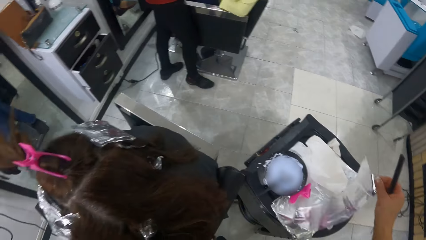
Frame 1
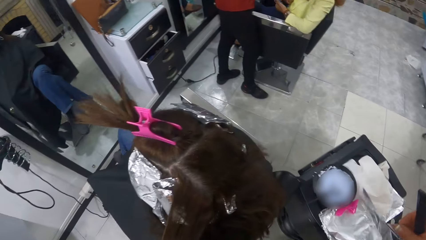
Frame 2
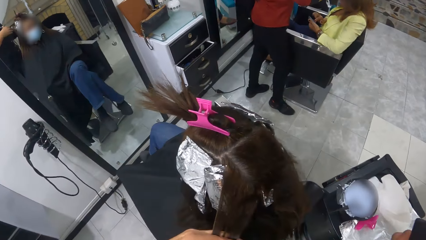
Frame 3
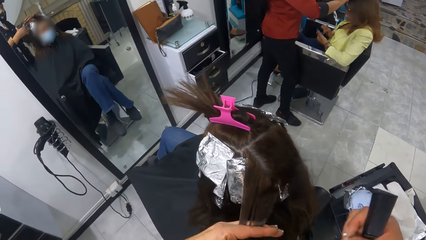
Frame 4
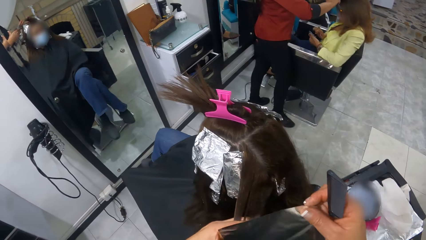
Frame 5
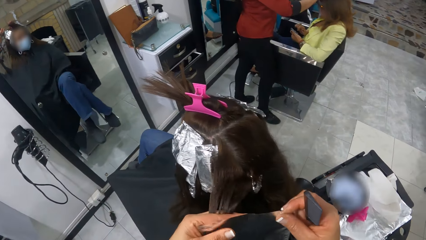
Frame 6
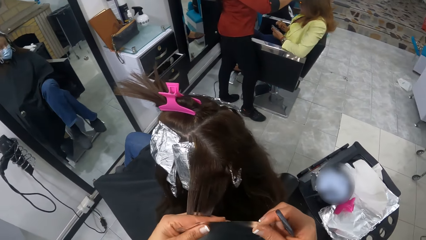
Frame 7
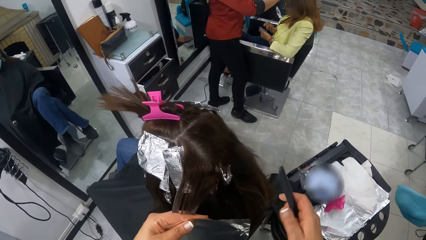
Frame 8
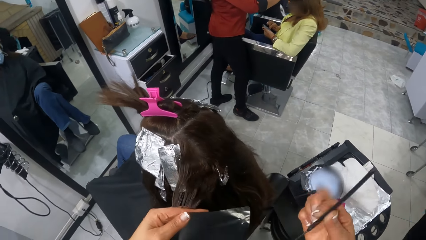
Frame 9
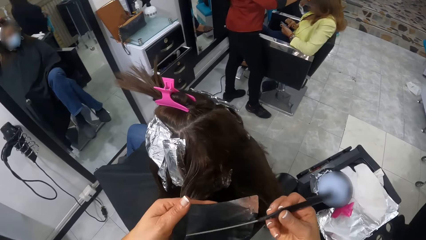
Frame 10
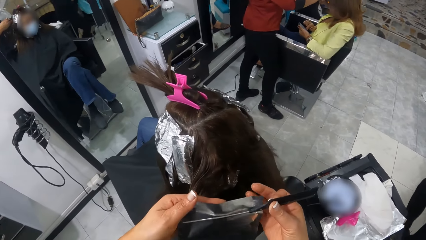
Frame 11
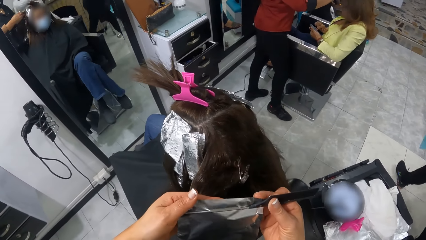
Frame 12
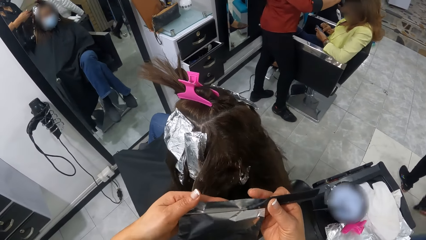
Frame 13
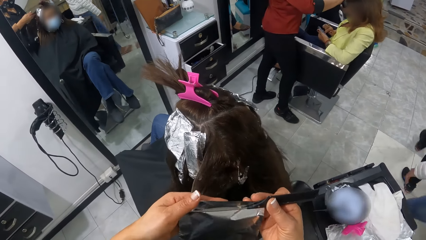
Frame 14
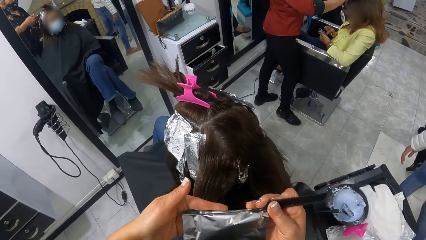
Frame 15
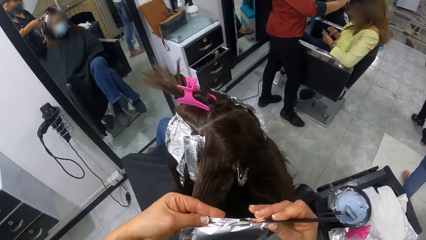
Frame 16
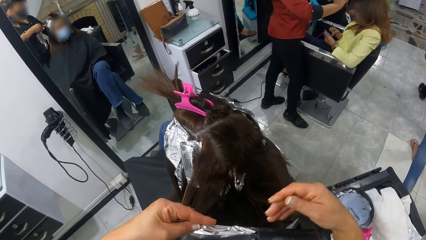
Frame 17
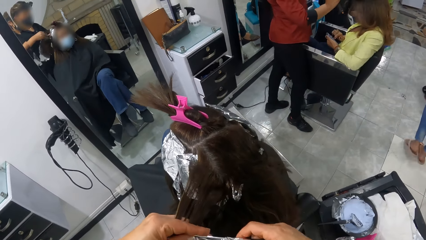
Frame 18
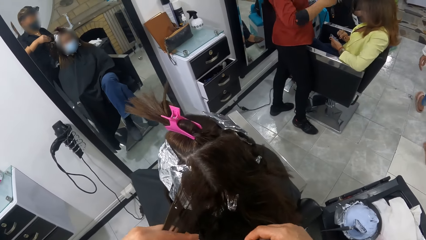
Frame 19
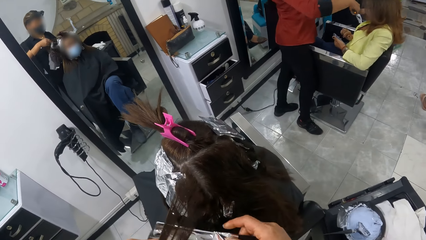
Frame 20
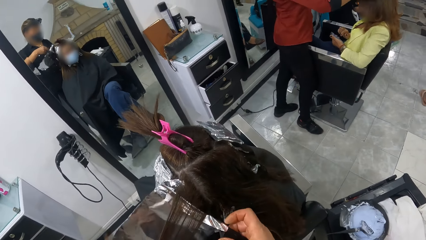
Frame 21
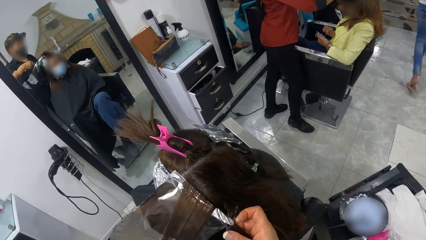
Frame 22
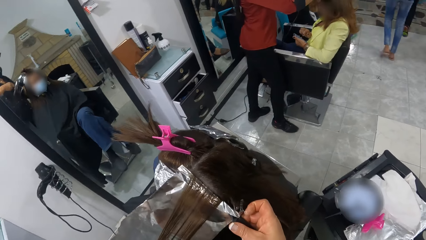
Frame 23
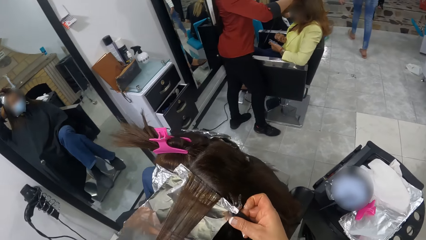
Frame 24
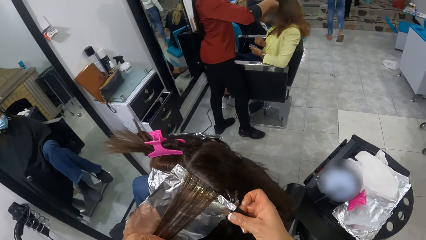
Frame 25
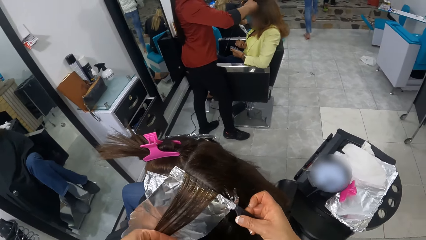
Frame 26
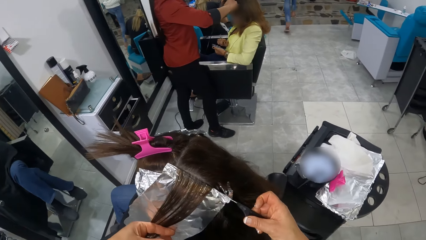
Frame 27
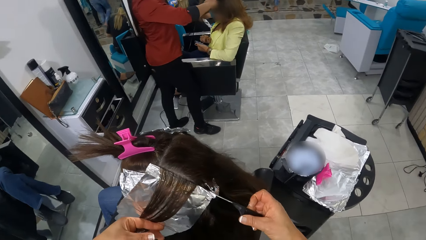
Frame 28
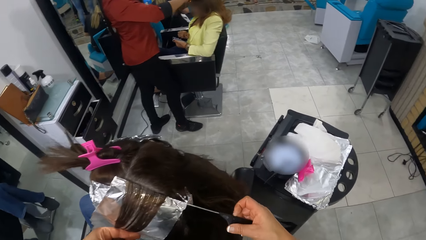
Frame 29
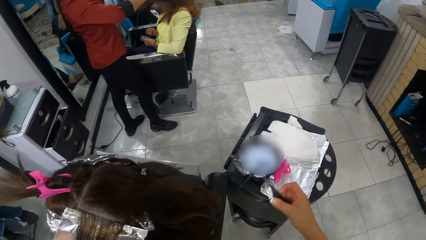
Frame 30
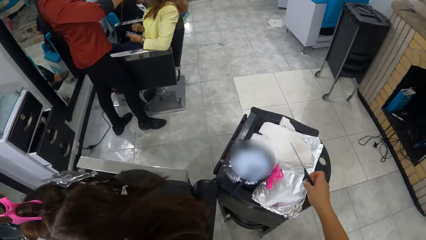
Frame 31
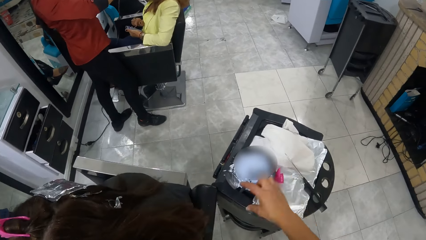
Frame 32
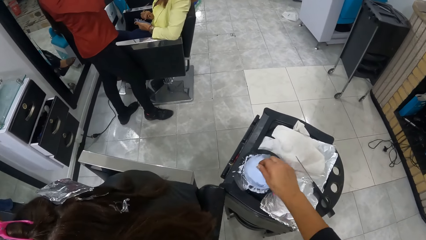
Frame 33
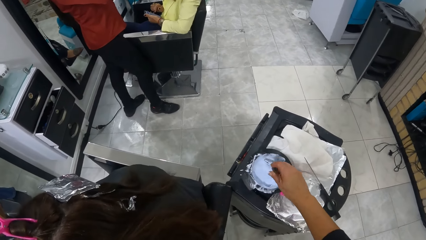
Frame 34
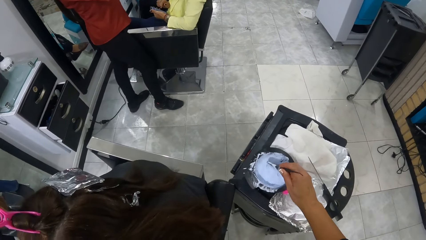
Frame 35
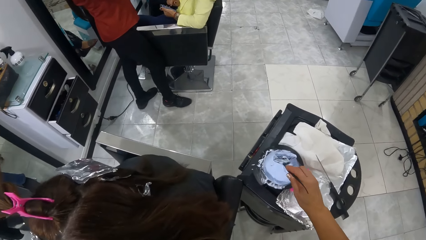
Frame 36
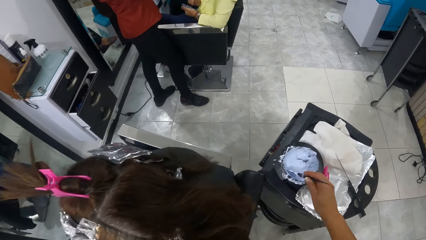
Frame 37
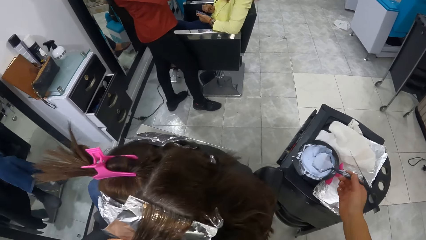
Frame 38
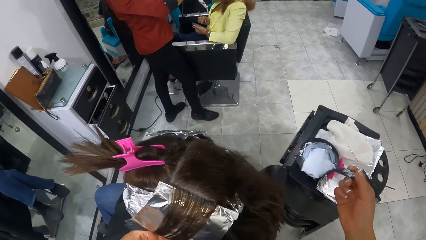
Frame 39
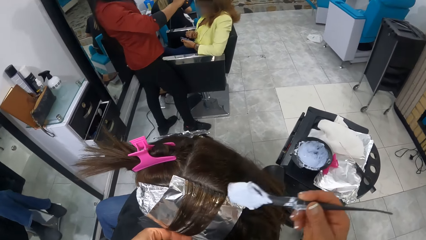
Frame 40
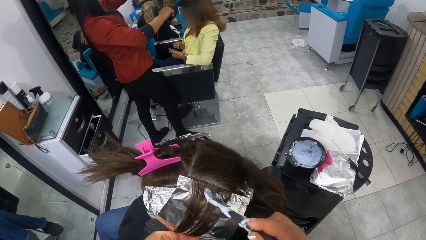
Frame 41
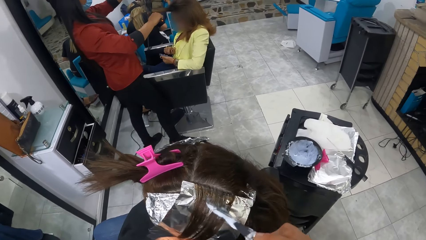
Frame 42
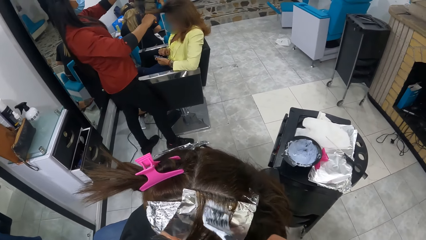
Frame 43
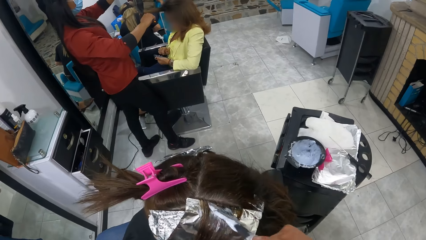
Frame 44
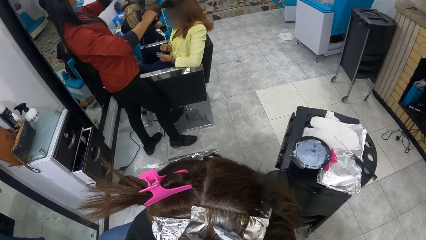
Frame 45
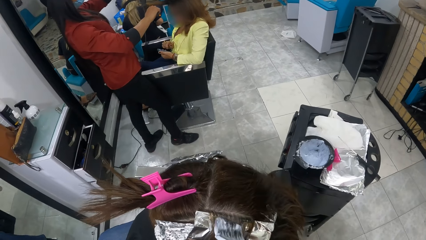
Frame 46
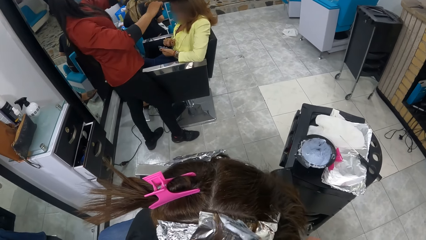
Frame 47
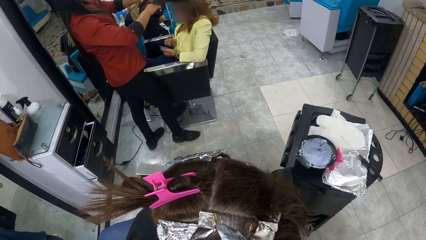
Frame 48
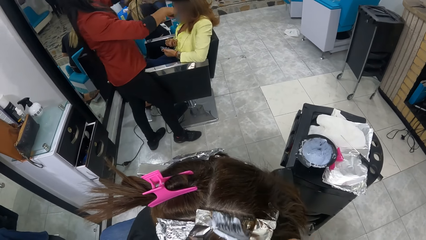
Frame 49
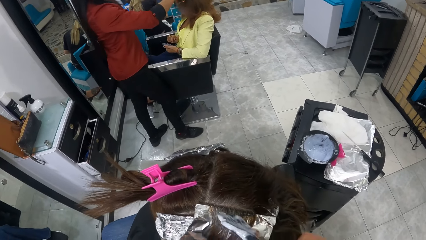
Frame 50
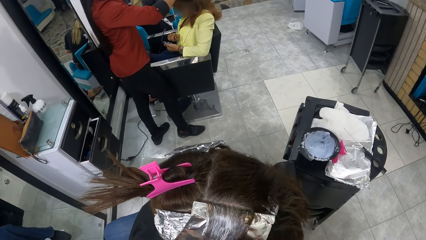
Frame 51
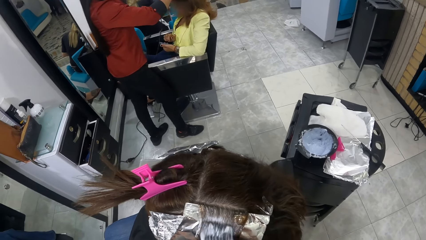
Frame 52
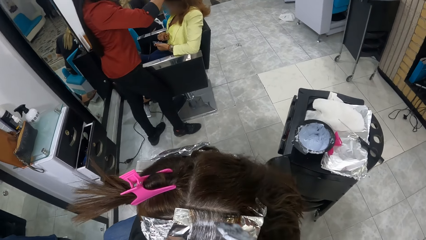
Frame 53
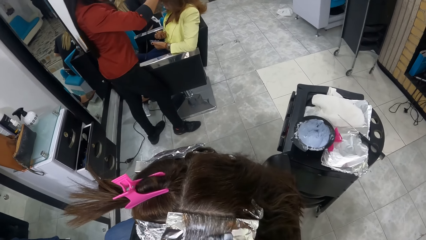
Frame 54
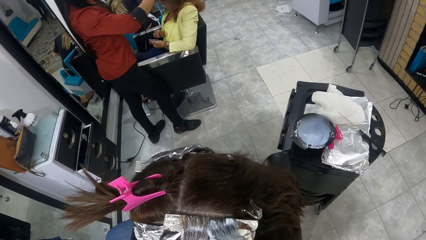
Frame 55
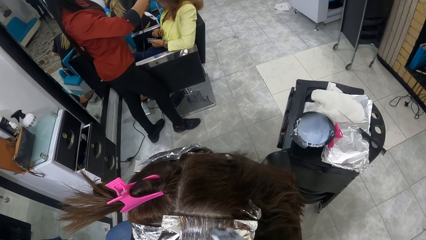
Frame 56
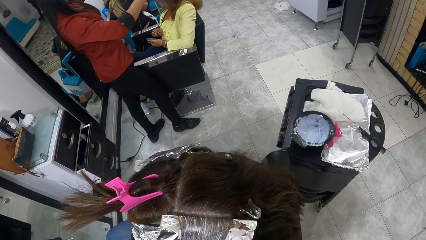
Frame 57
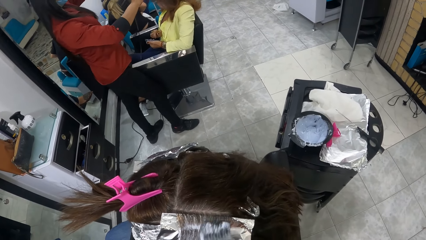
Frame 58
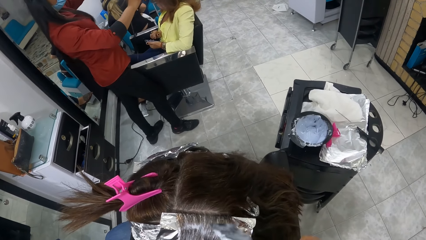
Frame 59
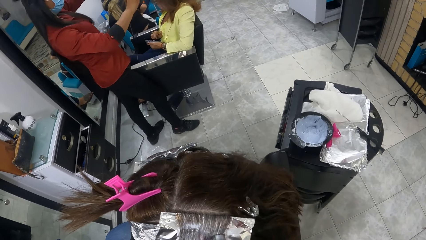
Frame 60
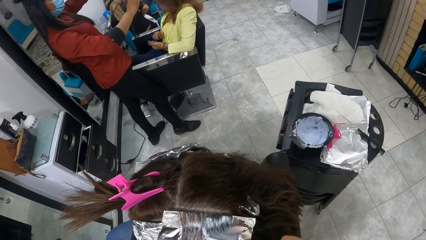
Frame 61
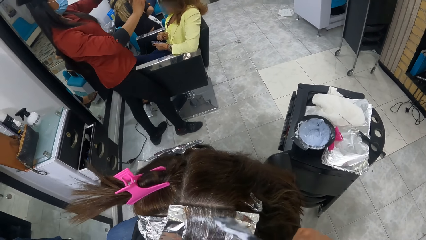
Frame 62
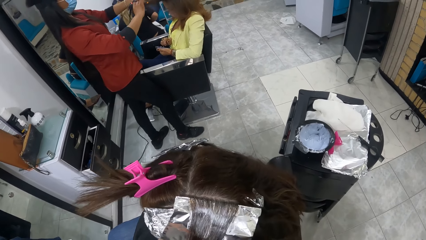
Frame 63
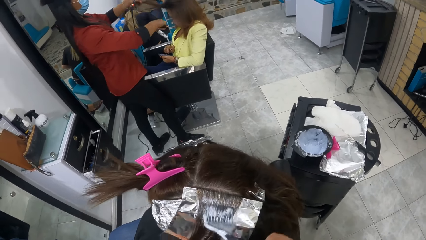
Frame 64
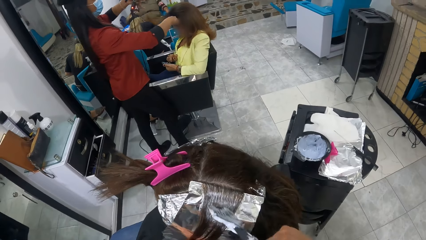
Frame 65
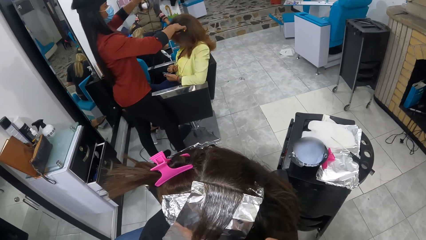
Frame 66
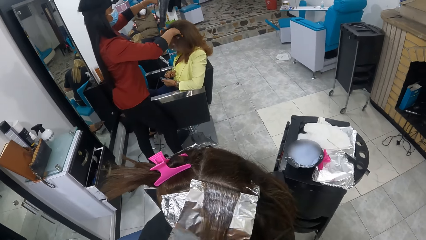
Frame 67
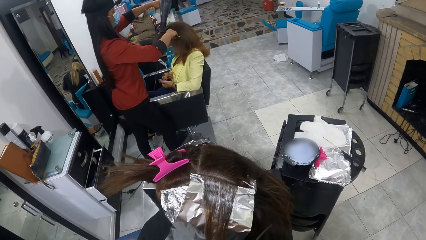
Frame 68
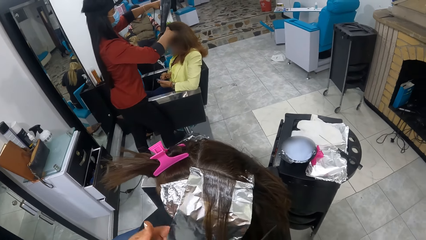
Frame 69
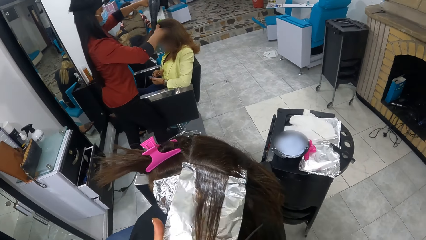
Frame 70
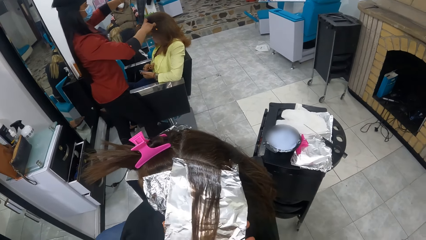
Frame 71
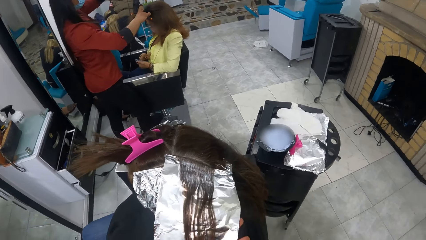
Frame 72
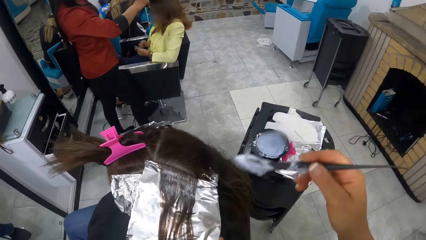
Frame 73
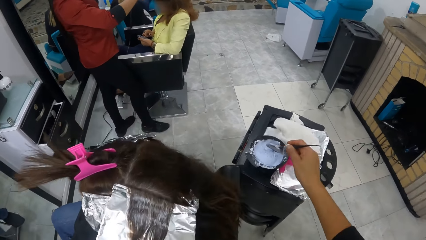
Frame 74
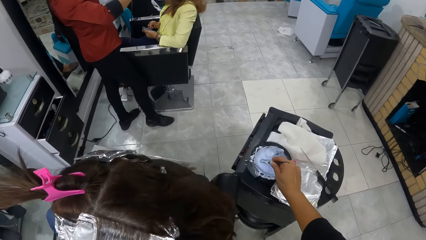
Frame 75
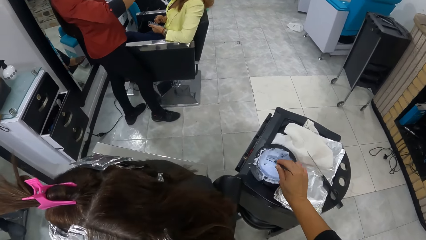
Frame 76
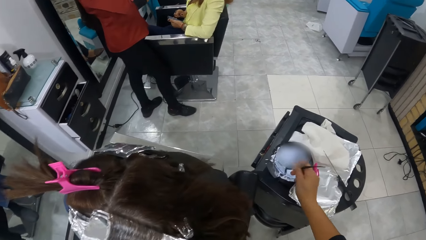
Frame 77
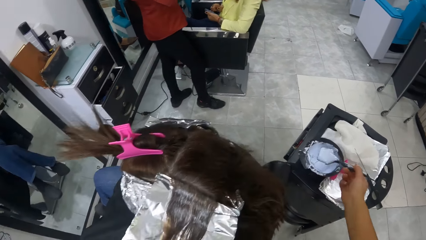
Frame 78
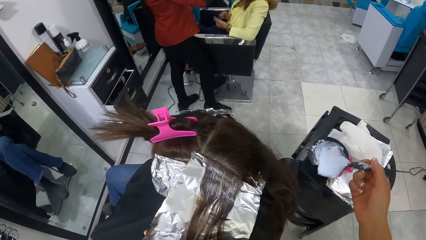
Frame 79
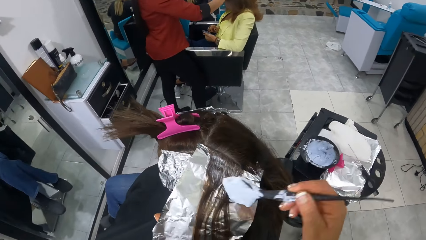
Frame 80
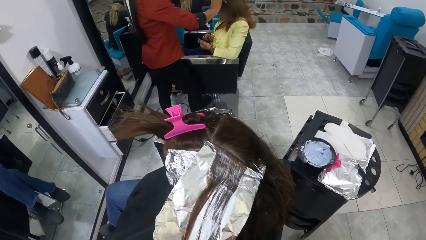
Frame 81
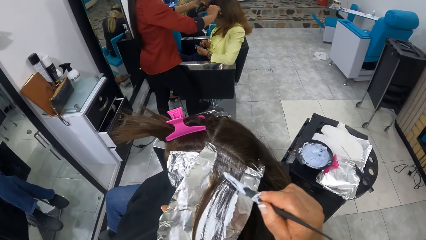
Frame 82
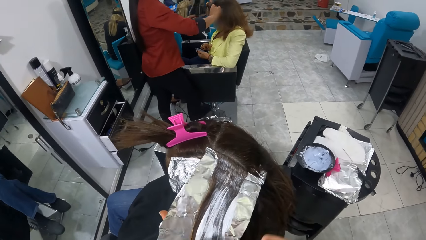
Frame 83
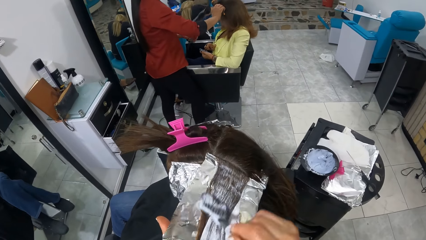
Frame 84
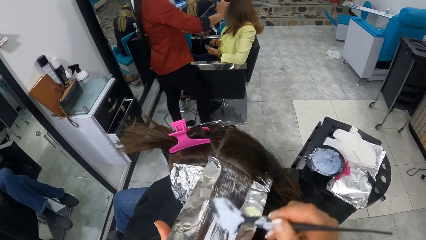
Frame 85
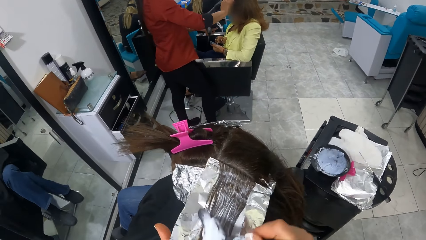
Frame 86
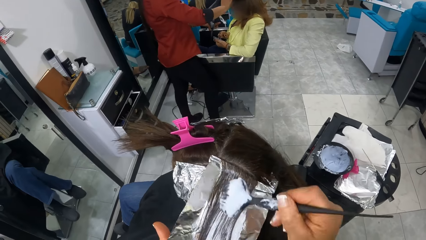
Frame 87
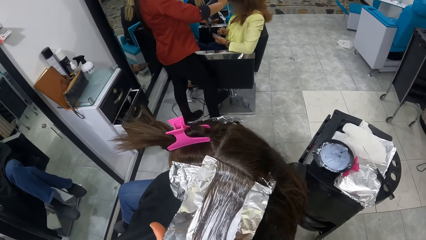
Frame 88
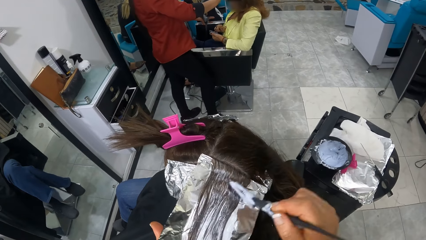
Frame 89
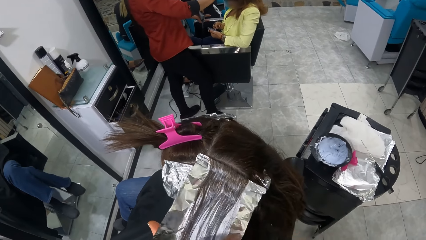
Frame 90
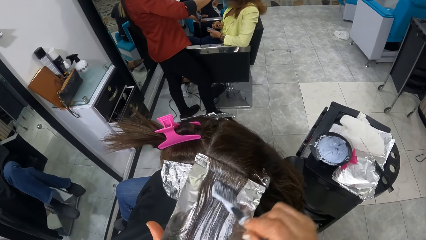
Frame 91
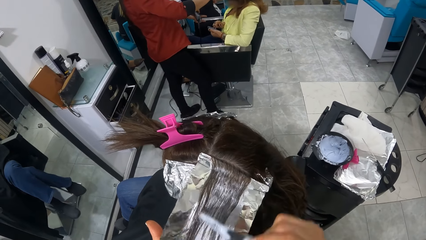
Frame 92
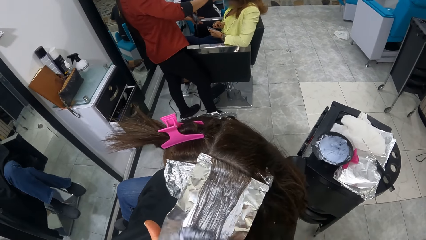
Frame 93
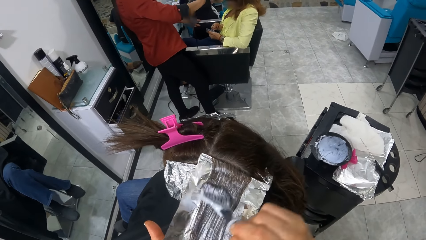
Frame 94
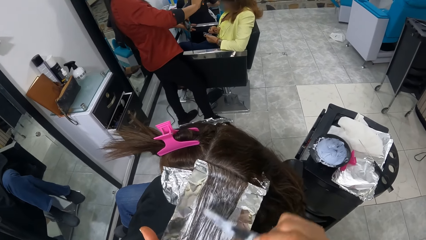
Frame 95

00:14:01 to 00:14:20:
The camera wearer passes the foil in her right hand to her left hand. A woman walks past the camera wearer. The camera wearer wraps the foil in her left hand over the comb in her right hand. Another woman walks past the camera wearer. The camera wearer puts the foil in the comb under the woman's hair. She removes the comb in her right hand from the foil in the woman's hair. She drops the parting comb in her right hand on the stand. She picks up a brush in a dye container on the stand with her right hand. She loads the brush in her right hand with dye from the container. She dips the brush in the container with something. She applies dye on the woman's hair with the brush in her right hand. She dips the brush in her right hand into the dye container on the stand. She loads the brush in her right hand with dye from the container. She applies dye on the woman's hair with the brush in her right hand.
